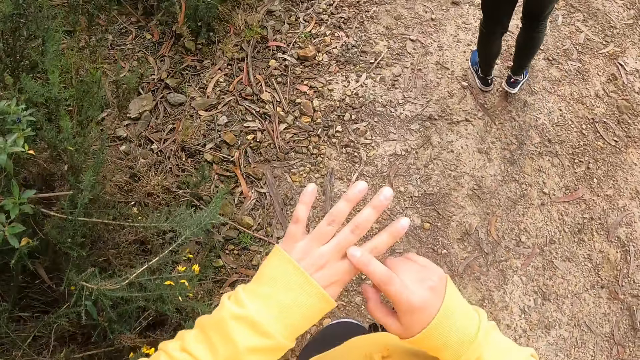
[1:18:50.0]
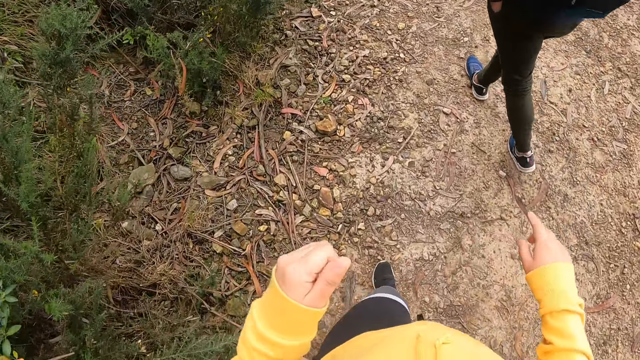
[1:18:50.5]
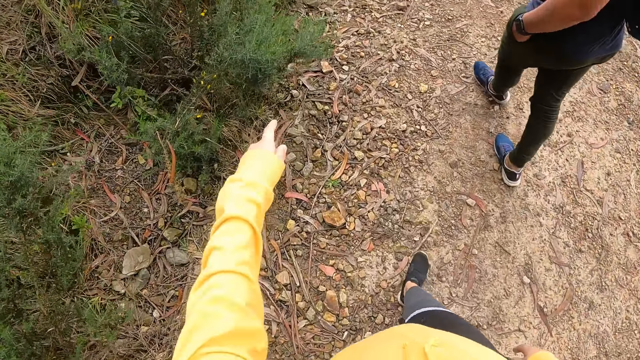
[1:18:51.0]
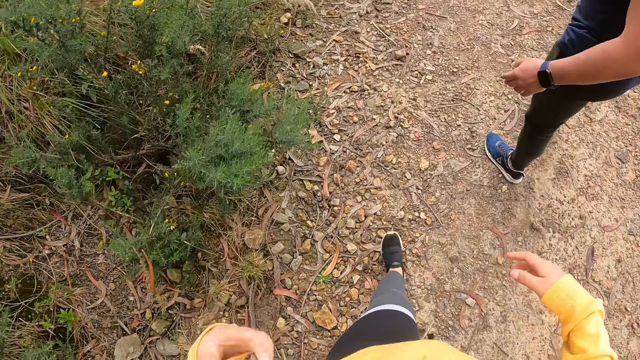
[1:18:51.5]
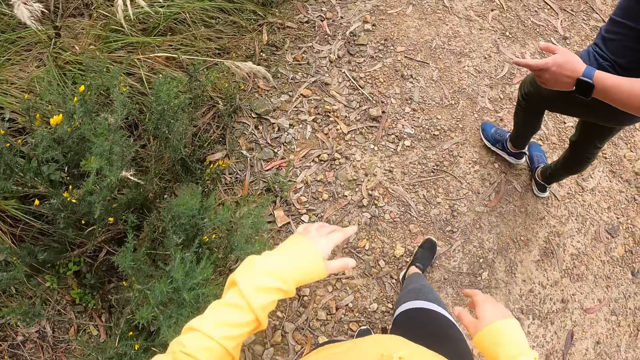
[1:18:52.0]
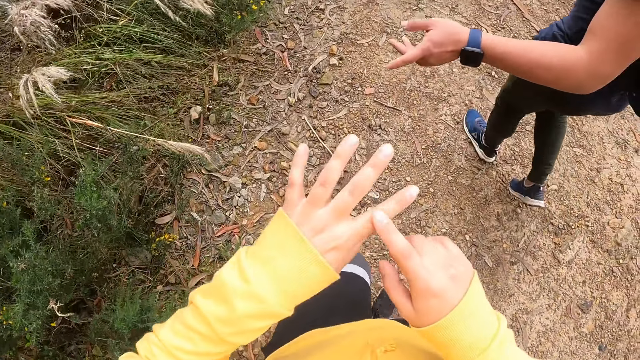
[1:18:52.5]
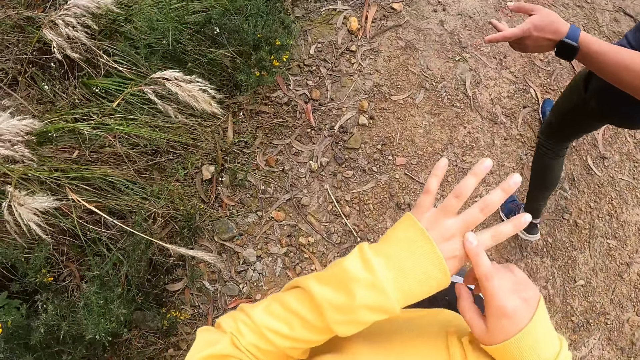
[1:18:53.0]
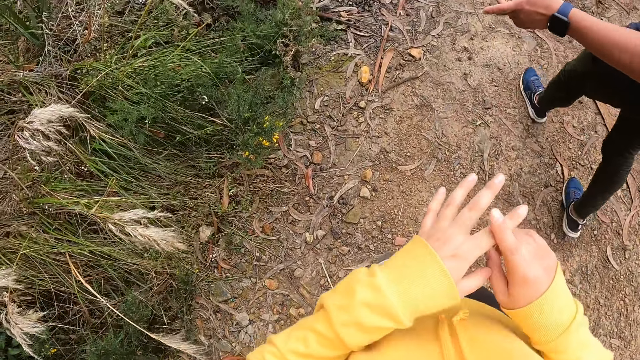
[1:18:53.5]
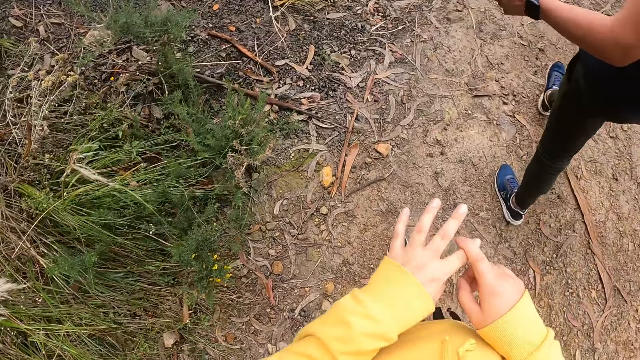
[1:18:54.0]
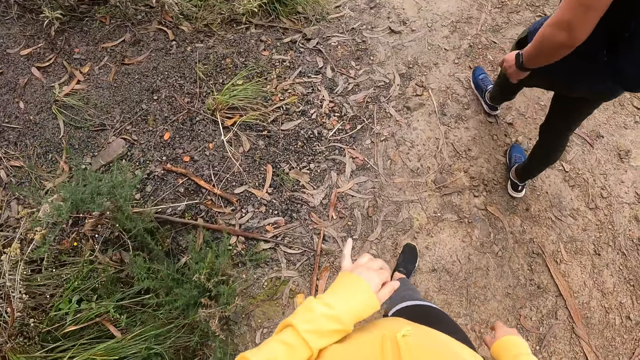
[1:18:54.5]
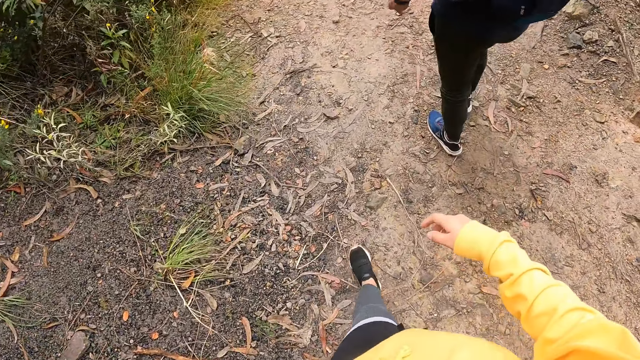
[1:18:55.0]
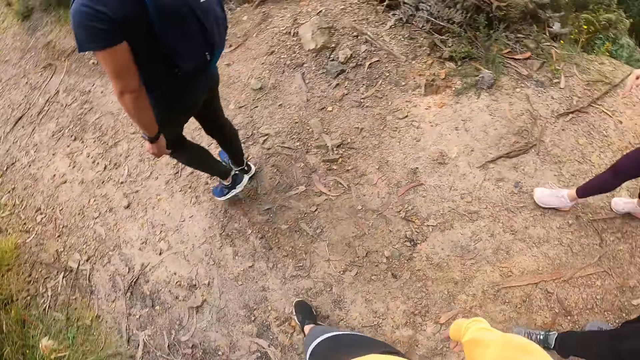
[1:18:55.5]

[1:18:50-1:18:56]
The camera wearer rubs her left hand with her right hand.

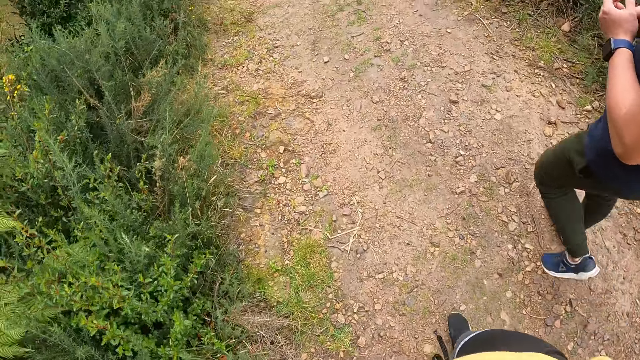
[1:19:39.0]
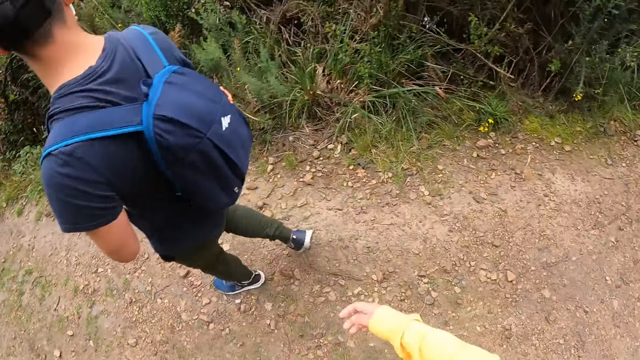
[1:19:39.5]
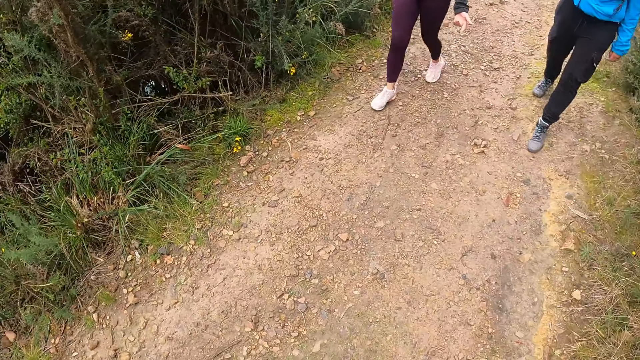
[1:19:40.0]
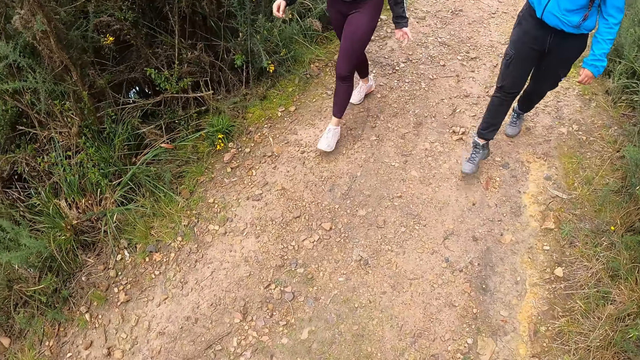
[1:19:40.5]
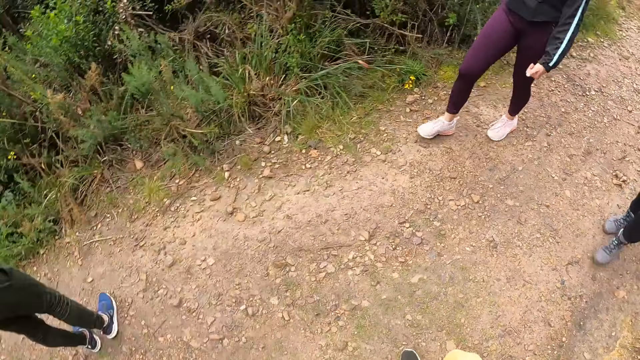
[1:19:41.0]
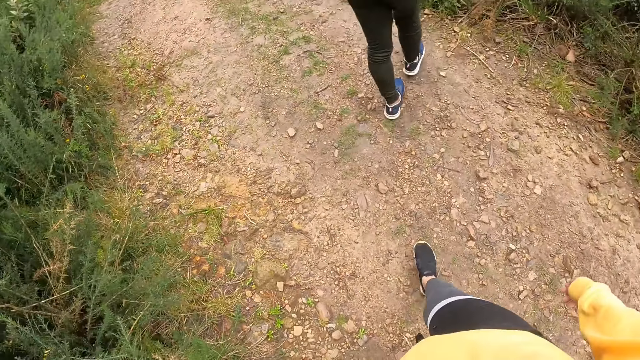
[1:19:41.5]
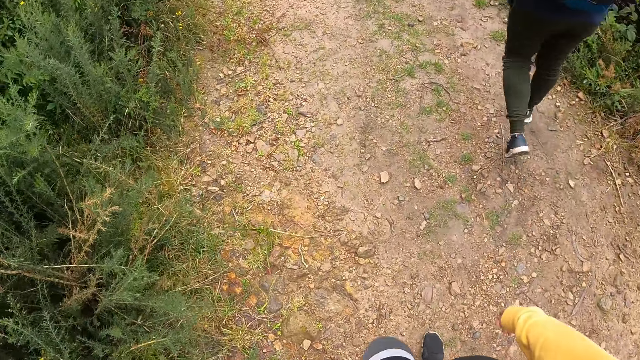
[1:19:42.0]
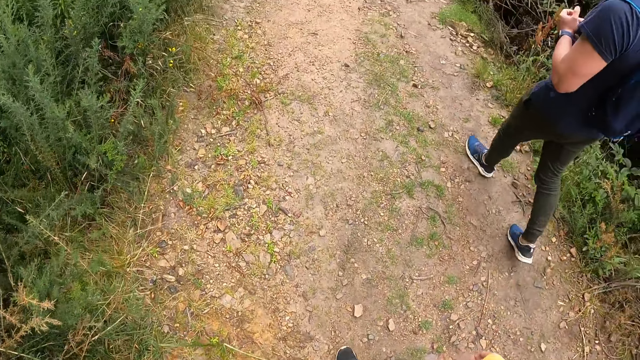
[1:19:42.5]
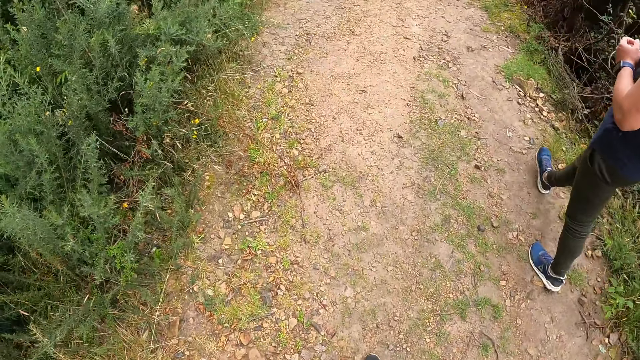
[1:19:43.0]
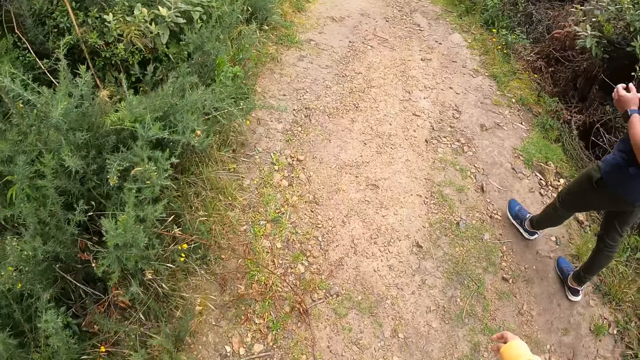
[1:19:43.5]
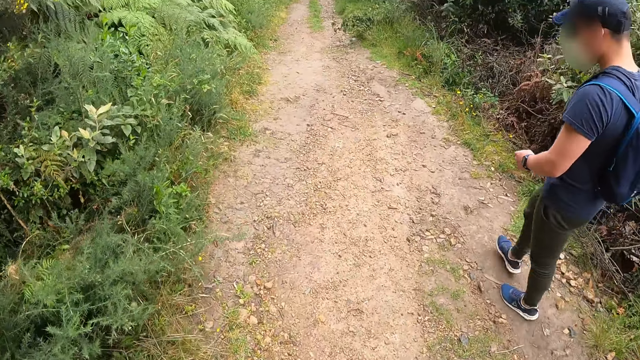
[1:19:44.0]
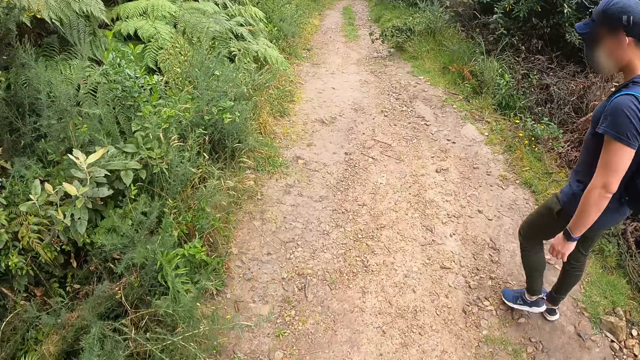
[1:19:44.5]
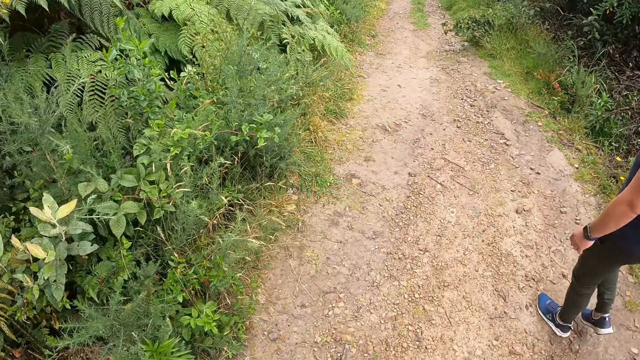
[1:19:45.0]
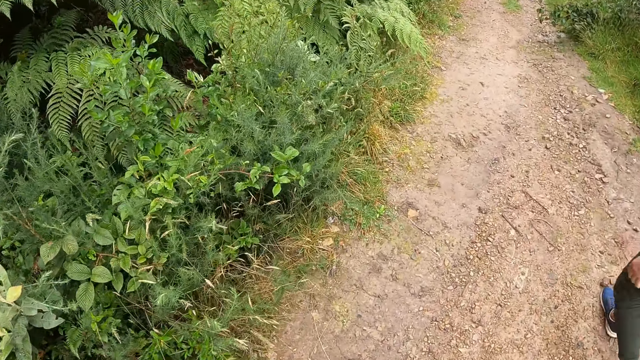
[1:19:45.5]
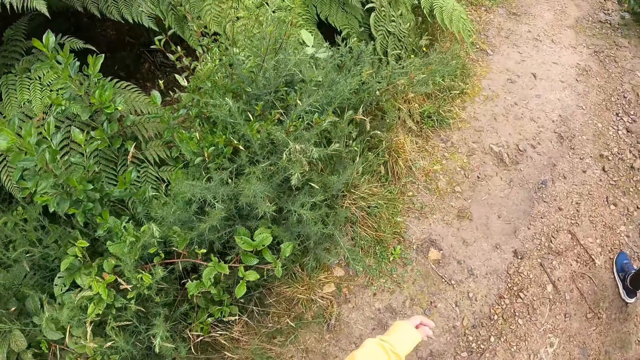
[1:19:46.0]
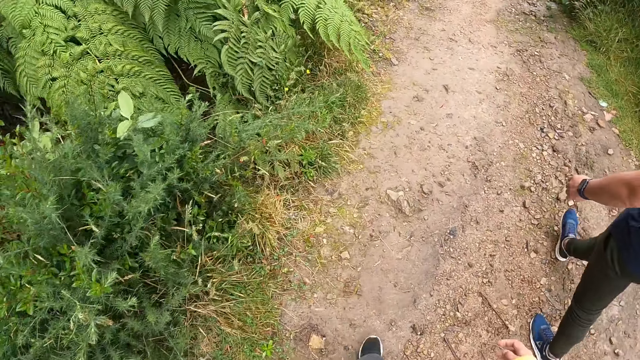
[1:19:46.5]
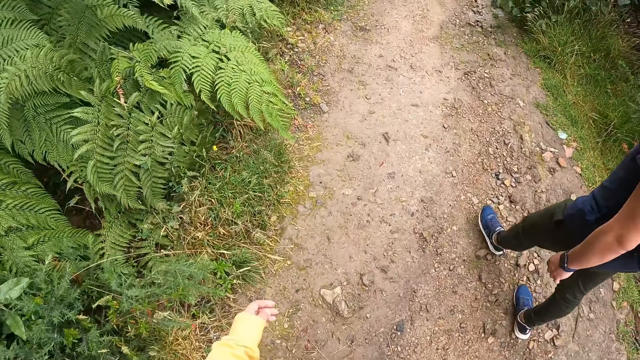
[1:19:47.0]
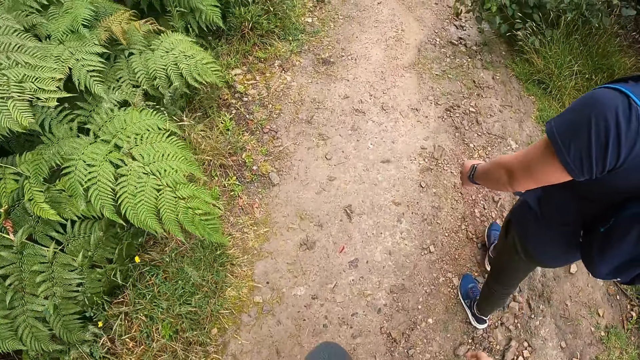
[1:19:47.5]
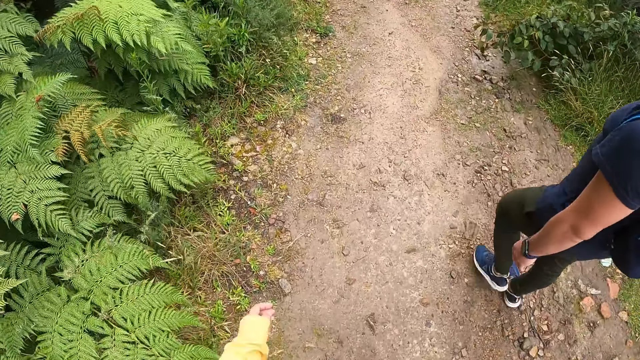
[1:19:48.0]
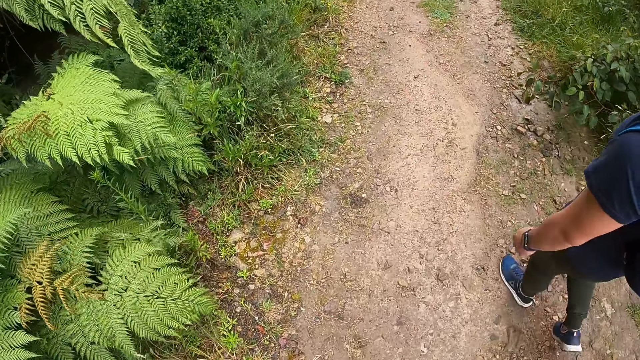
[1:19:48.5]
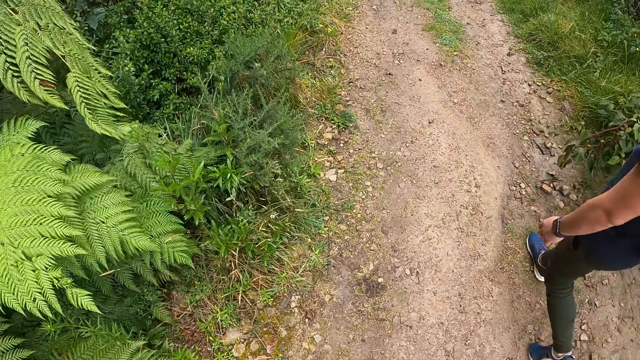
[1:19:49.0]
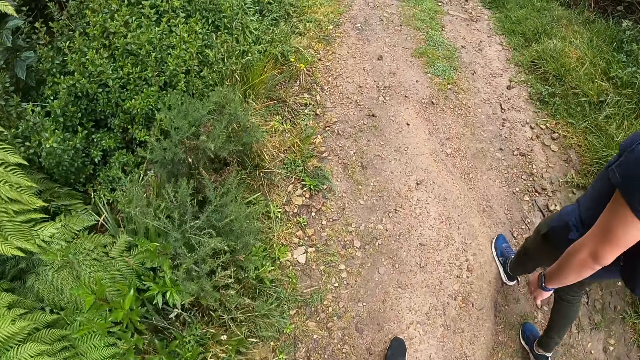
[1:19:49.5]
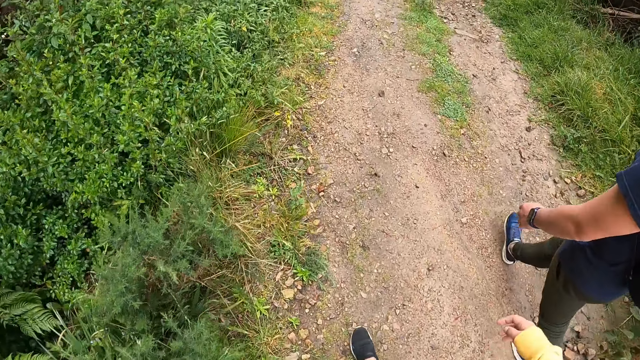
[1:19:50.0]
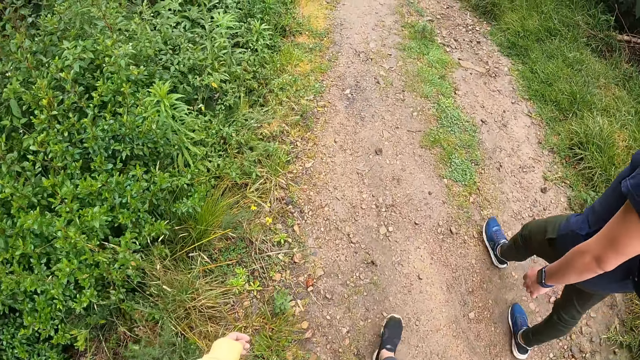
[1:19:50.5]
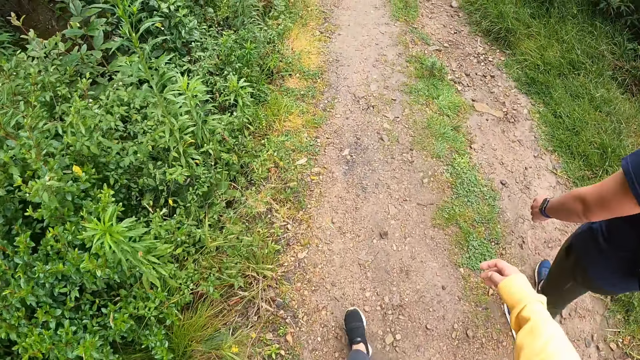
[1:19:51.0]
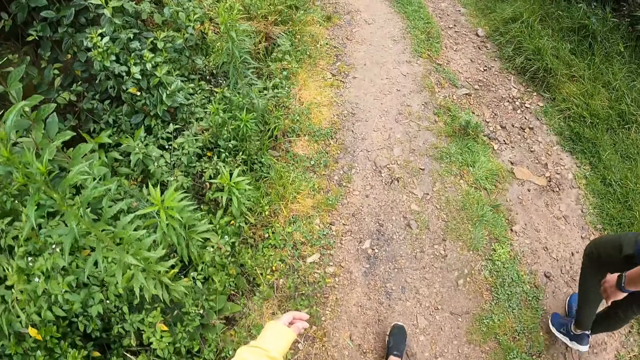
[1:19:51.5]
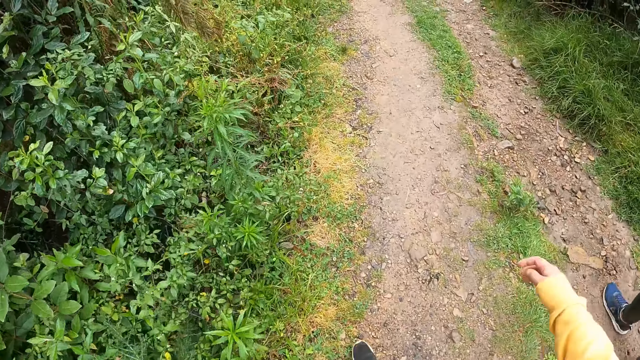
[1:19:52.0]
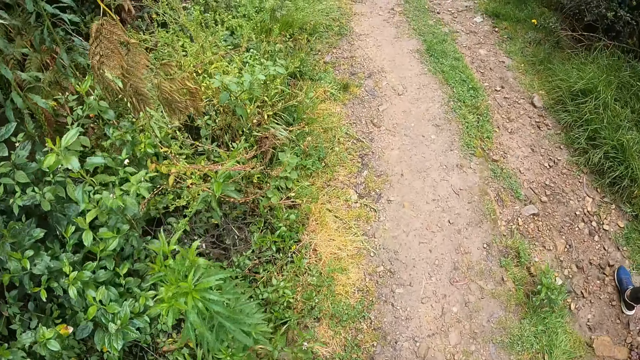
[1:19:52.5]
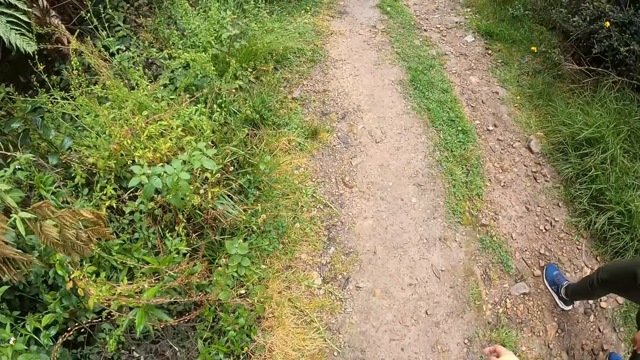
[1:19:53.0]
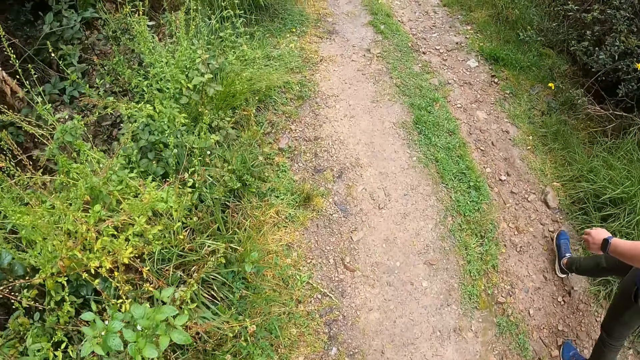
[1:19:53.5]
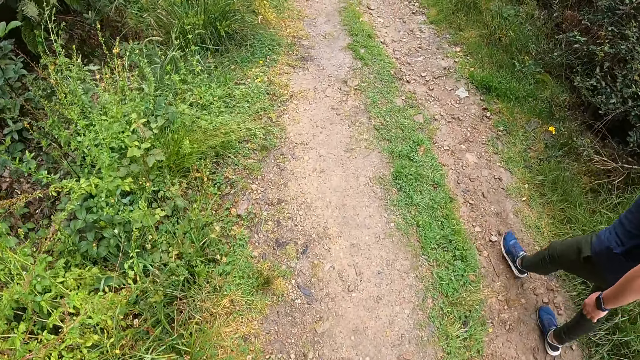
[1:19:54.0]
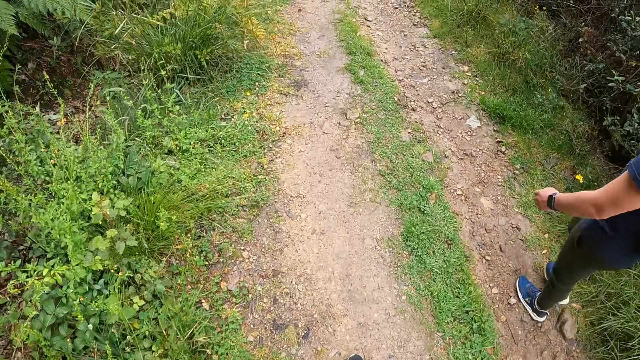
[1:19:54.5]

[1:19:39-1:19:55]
The camera wearer stares at a man.
